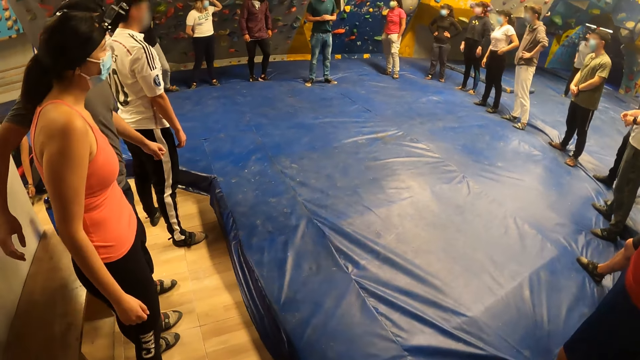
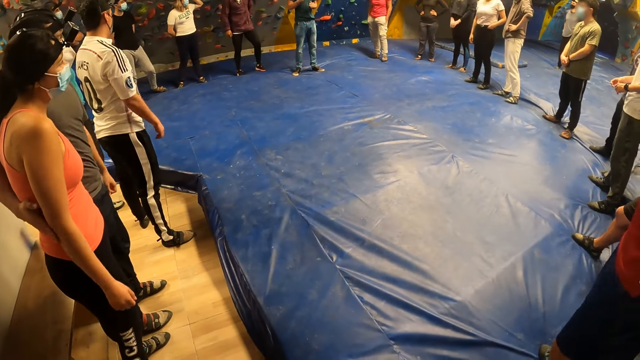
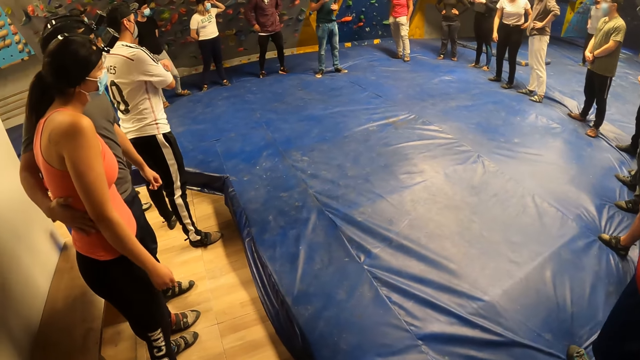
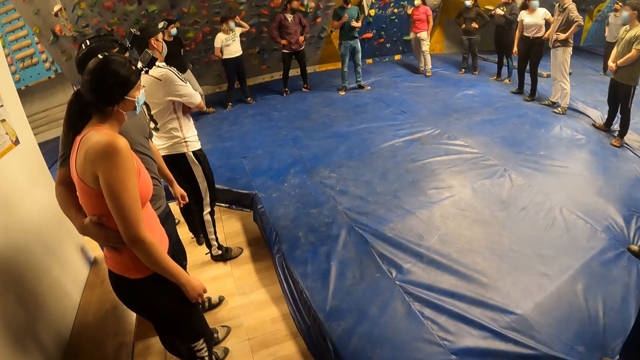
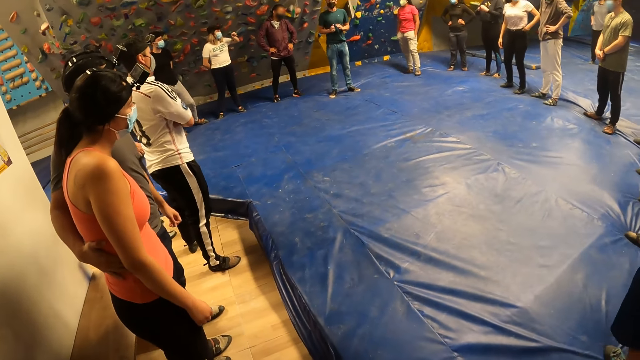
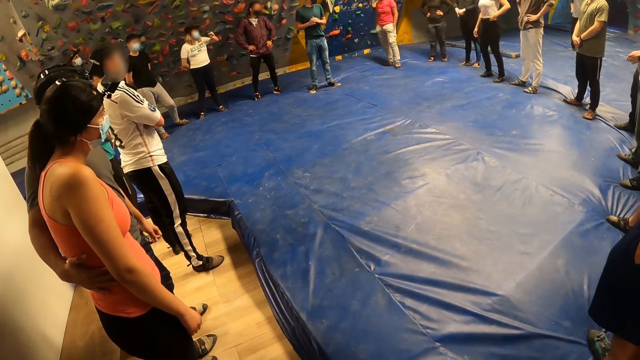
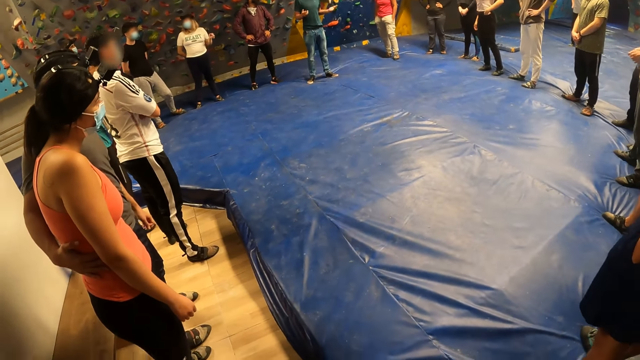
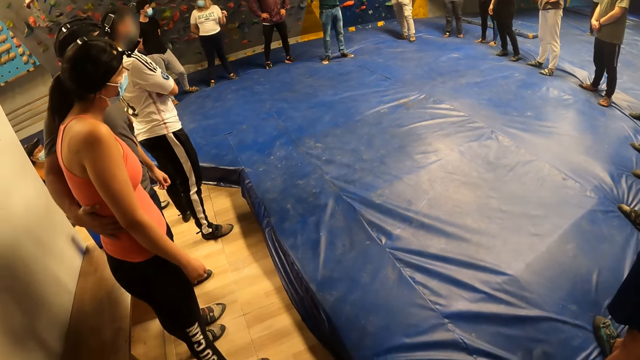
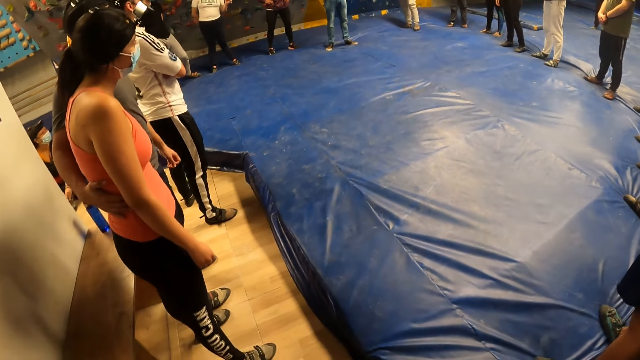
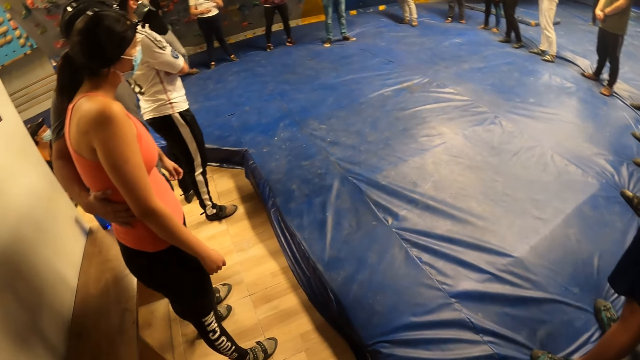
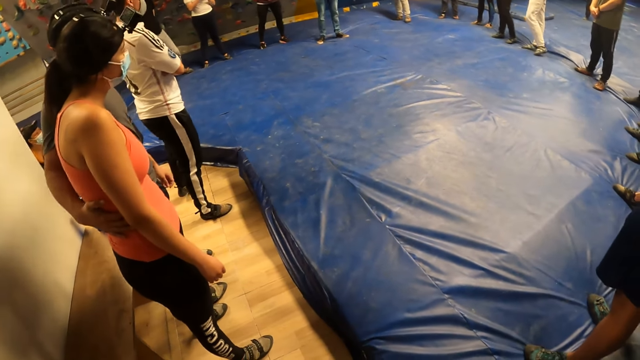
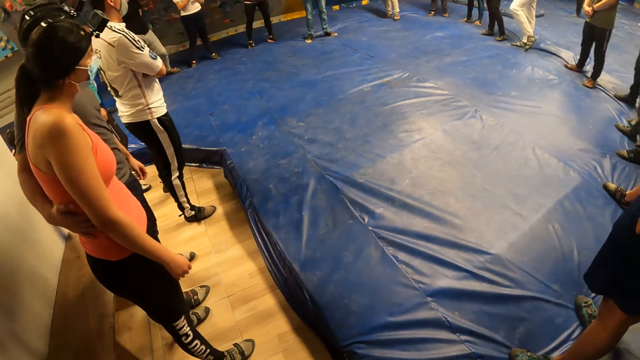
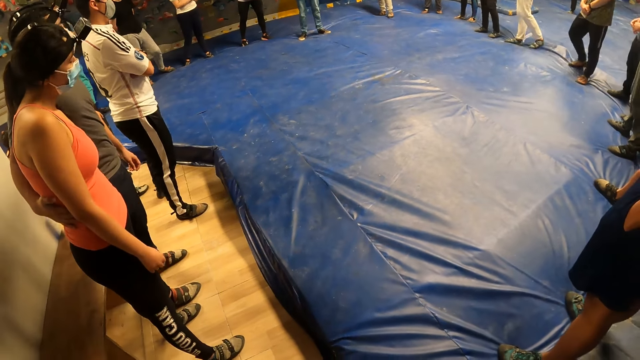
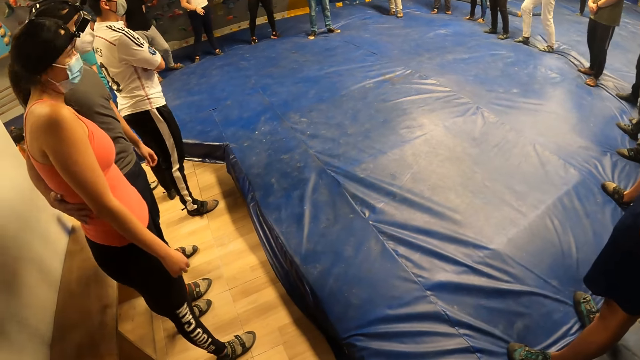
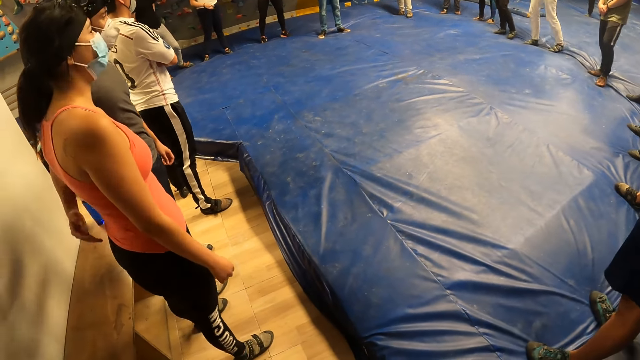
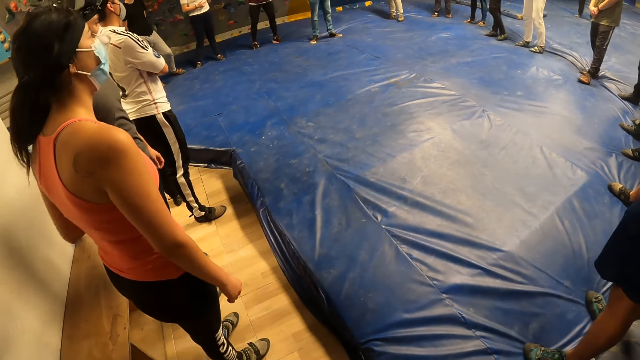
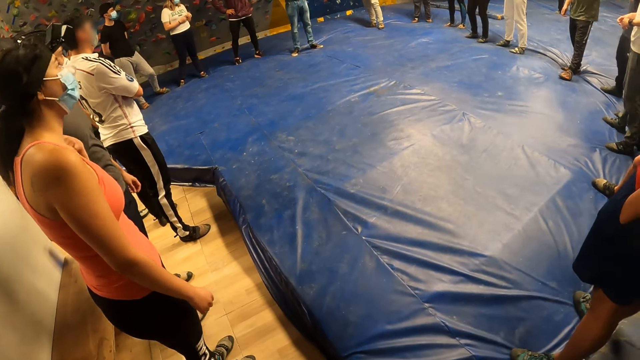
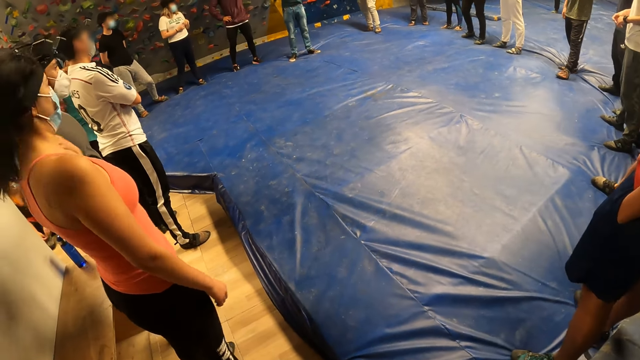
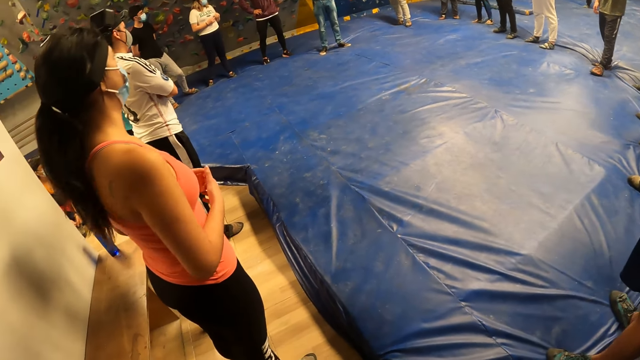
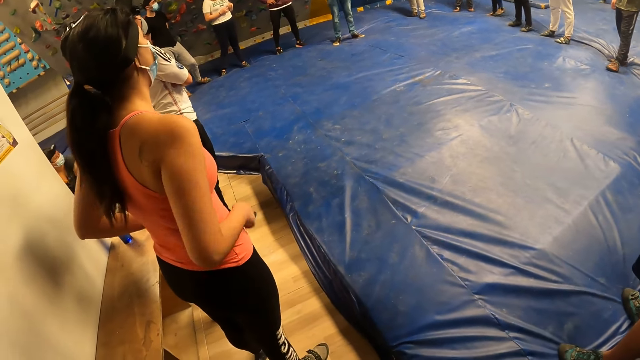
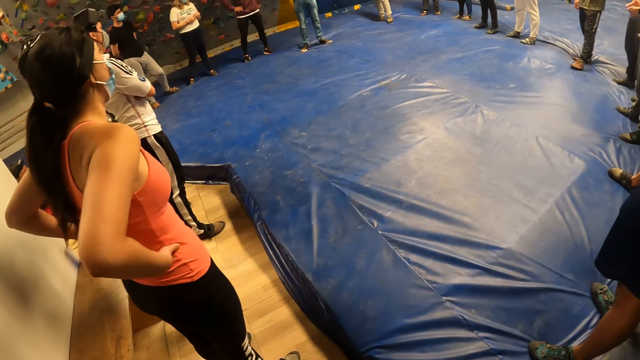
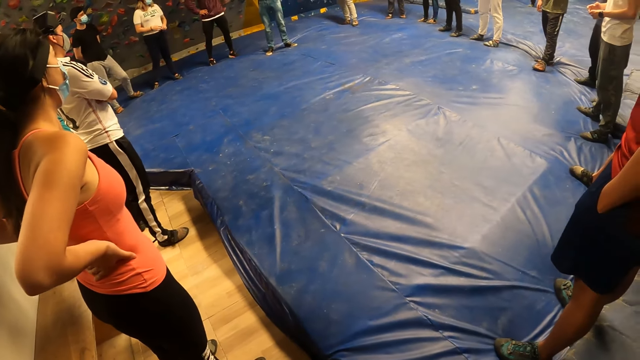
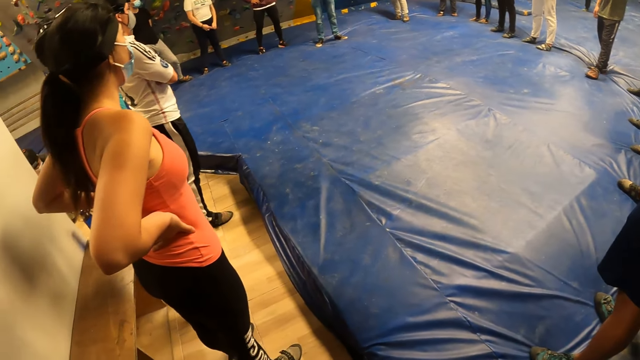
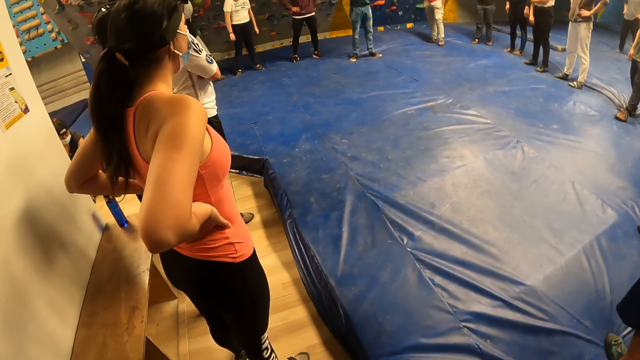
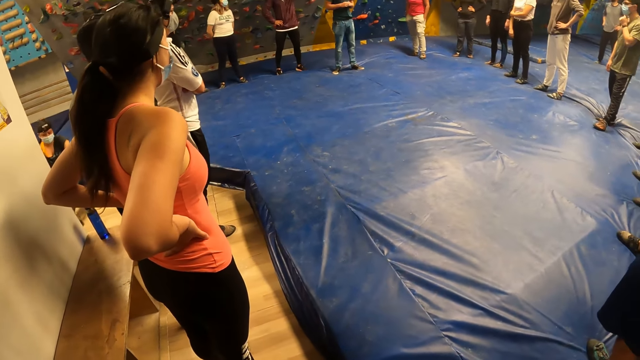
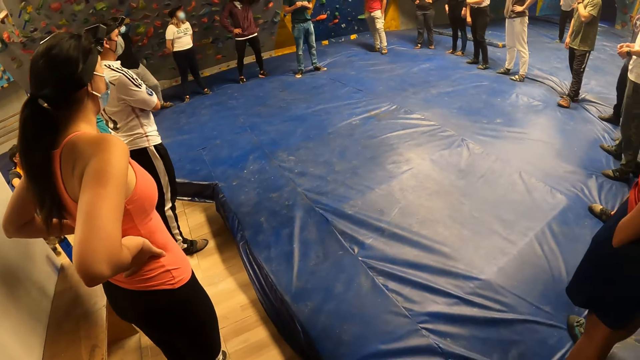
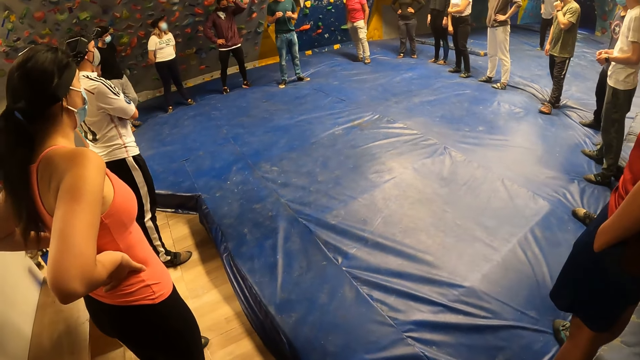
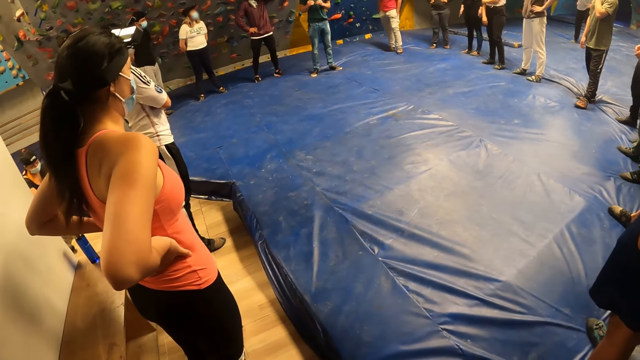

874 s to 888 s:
A man holds a woman's waist. Another man interacts with a group of people and the camera wearer. A third man holds his arms. The woman moves her hands and holds her waist.

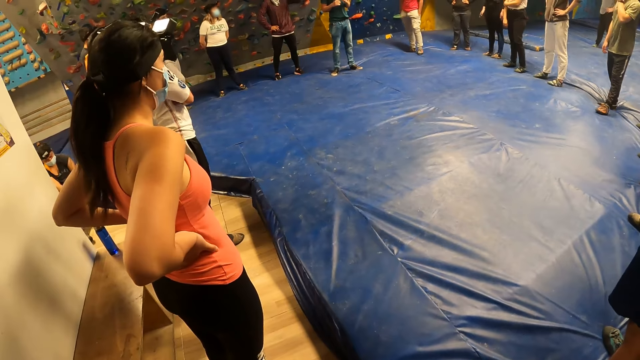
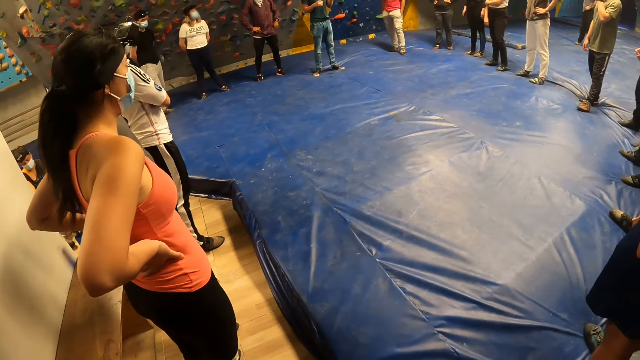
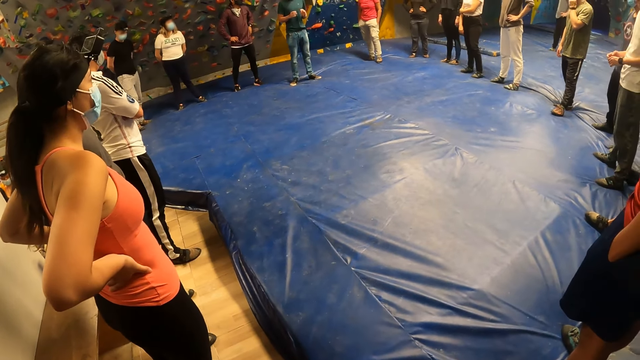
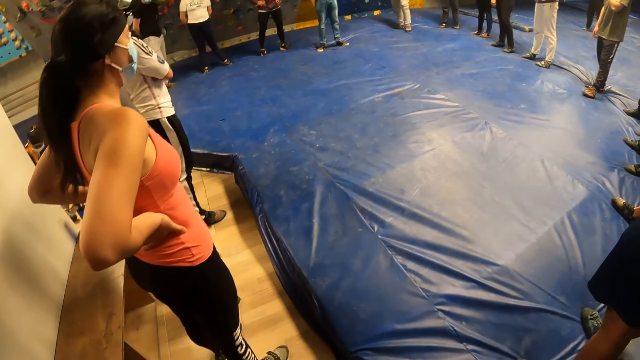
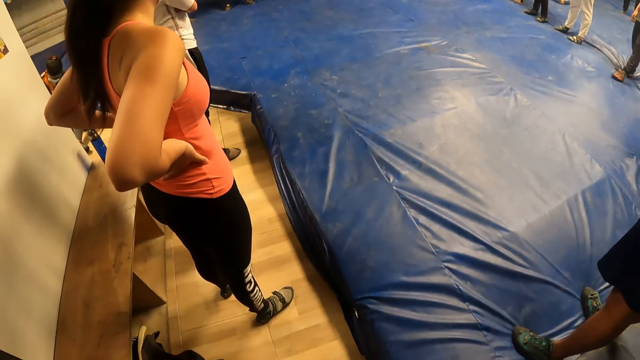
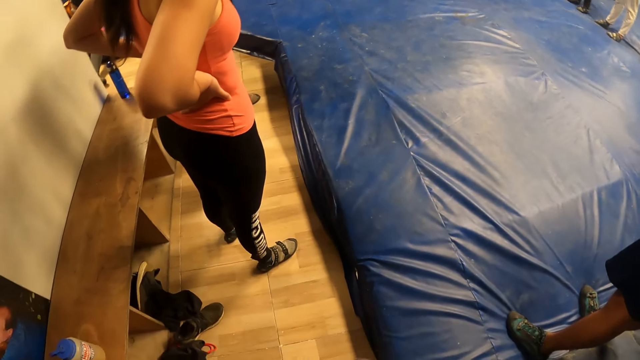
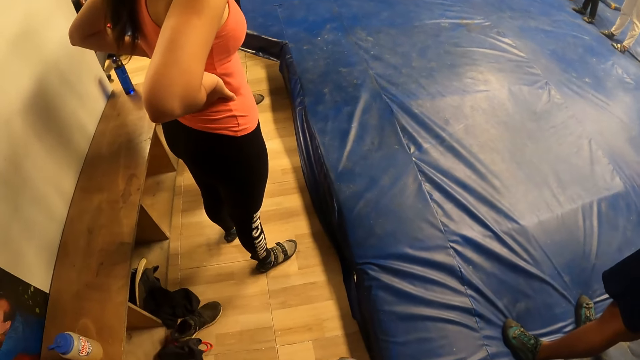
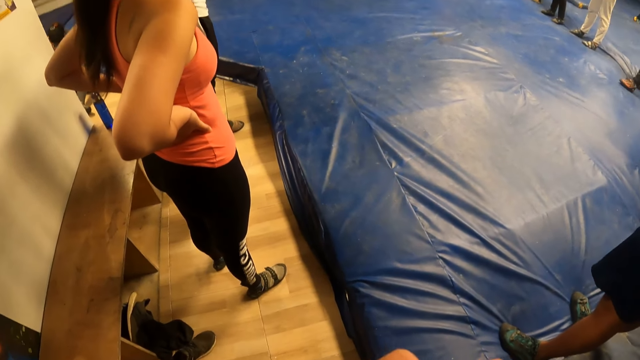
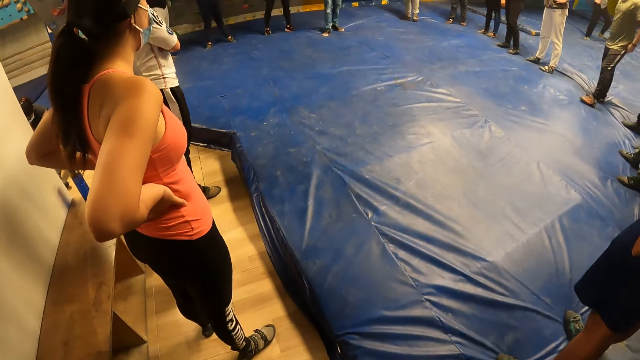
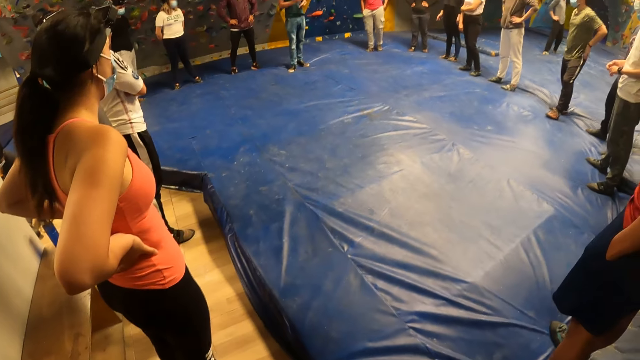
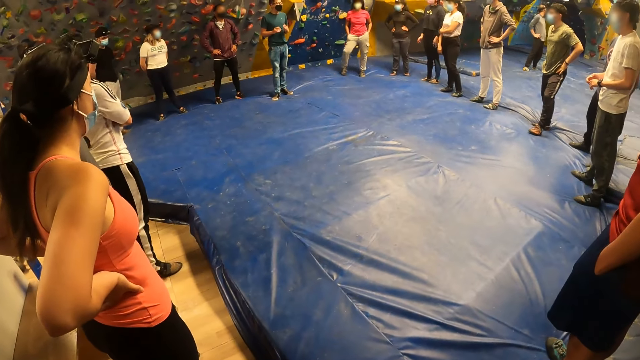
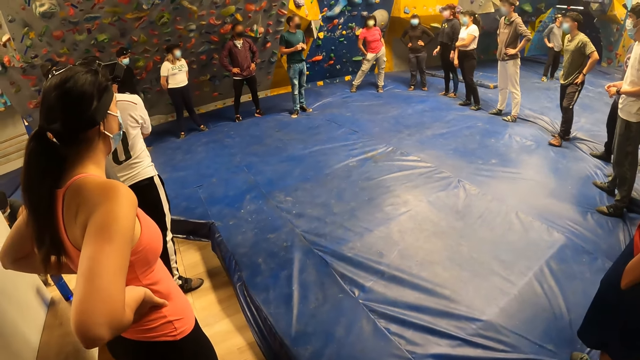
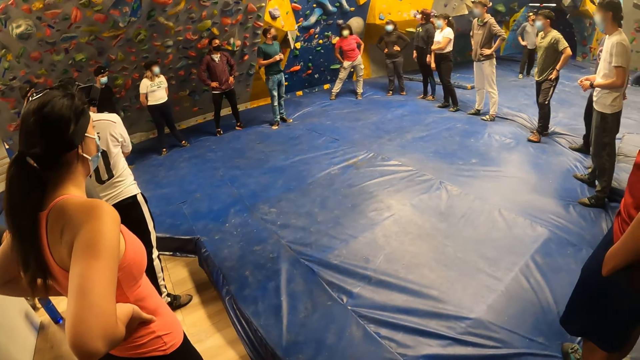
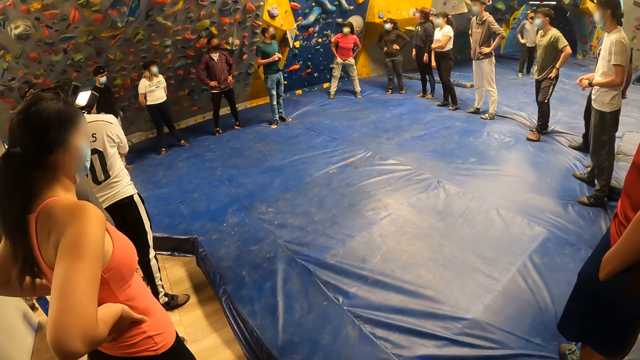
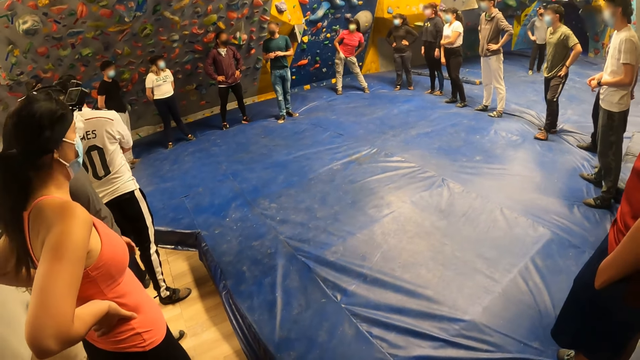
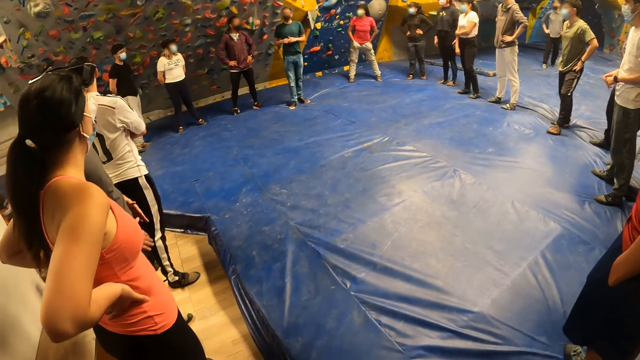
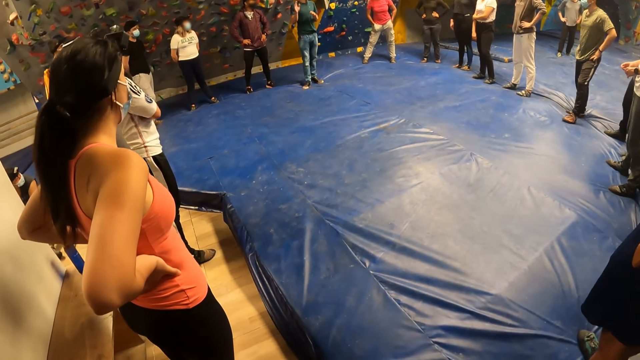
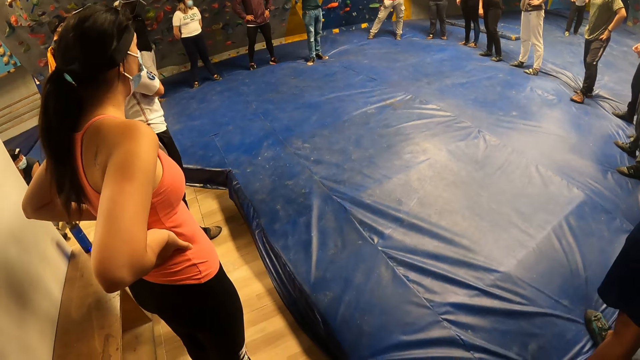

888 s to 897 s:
The camera wearer looks at a woman. They move the hands. They look at the colleagues.
